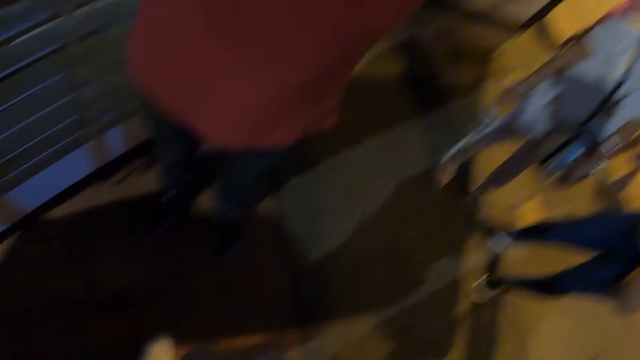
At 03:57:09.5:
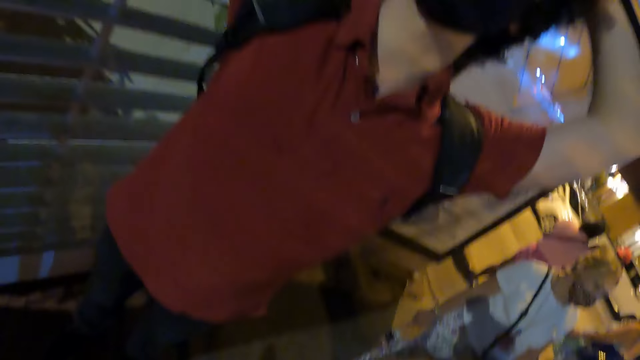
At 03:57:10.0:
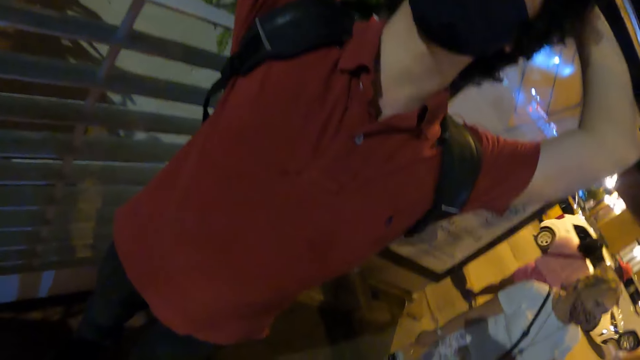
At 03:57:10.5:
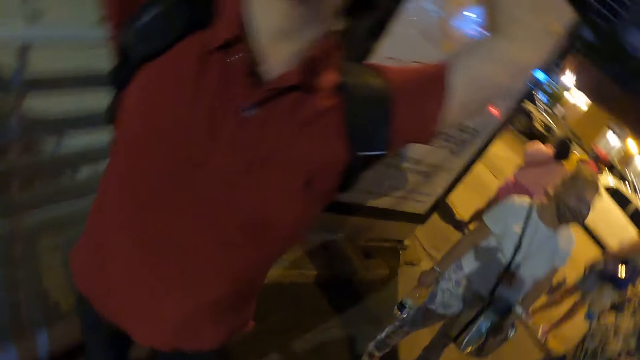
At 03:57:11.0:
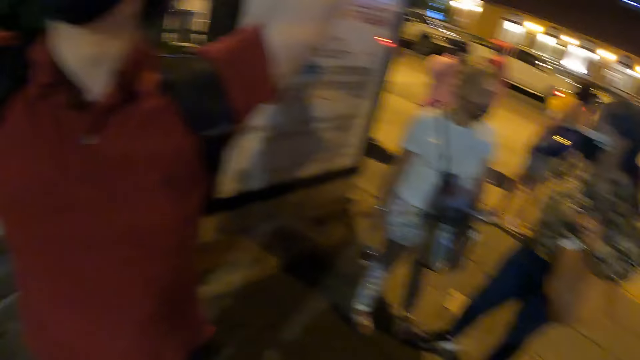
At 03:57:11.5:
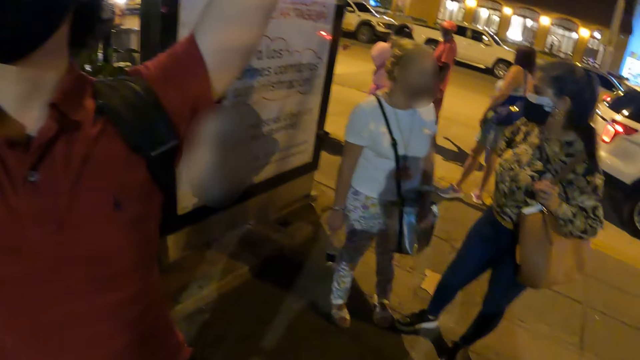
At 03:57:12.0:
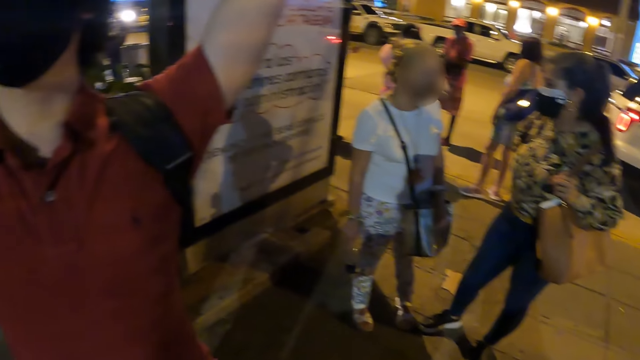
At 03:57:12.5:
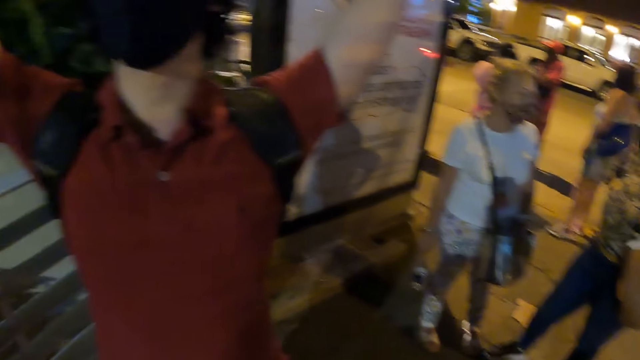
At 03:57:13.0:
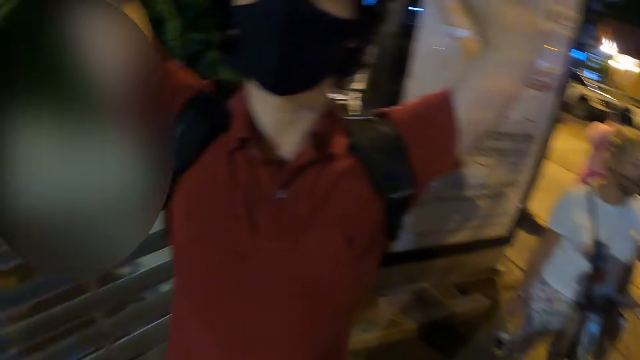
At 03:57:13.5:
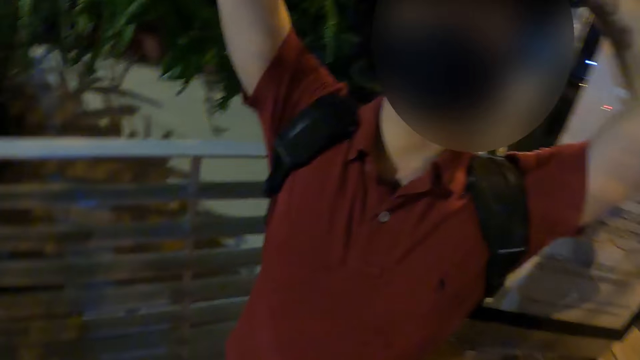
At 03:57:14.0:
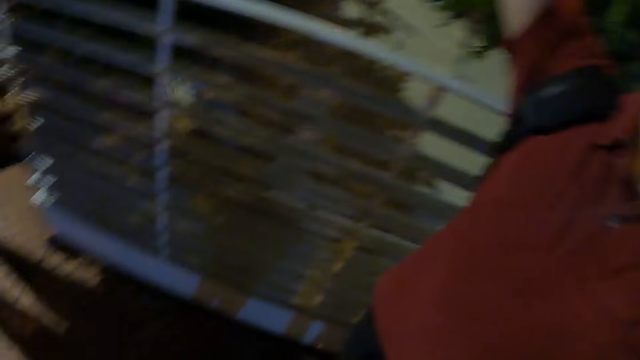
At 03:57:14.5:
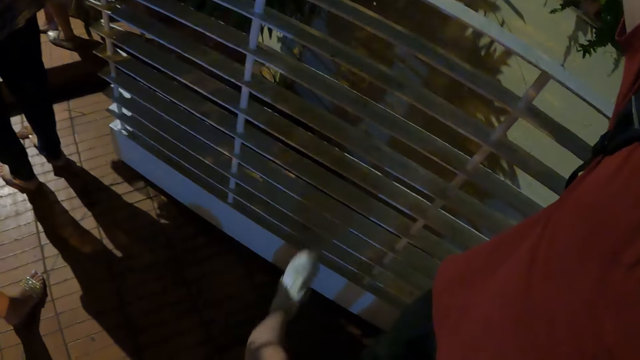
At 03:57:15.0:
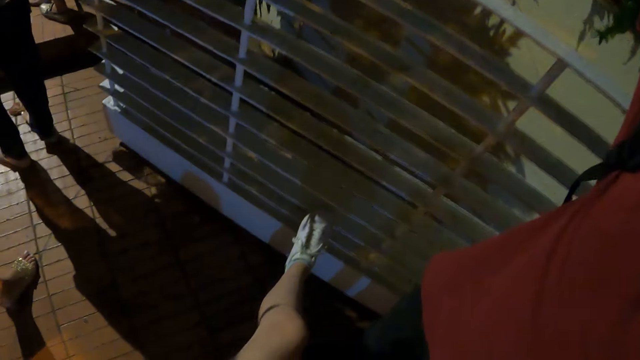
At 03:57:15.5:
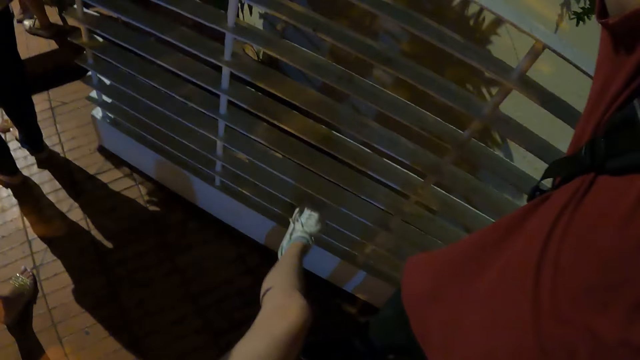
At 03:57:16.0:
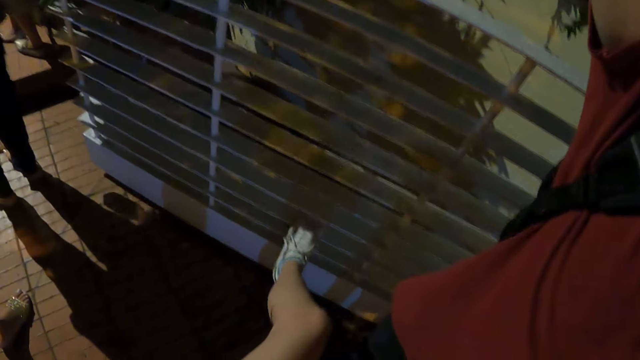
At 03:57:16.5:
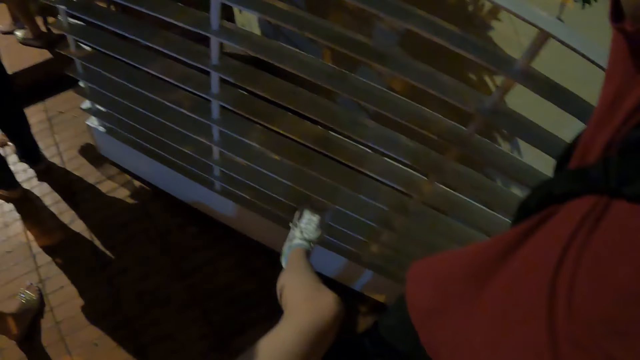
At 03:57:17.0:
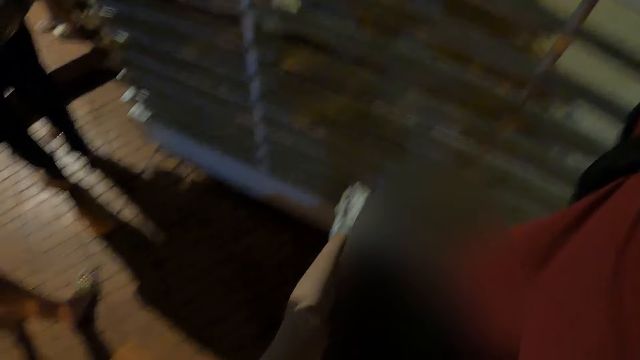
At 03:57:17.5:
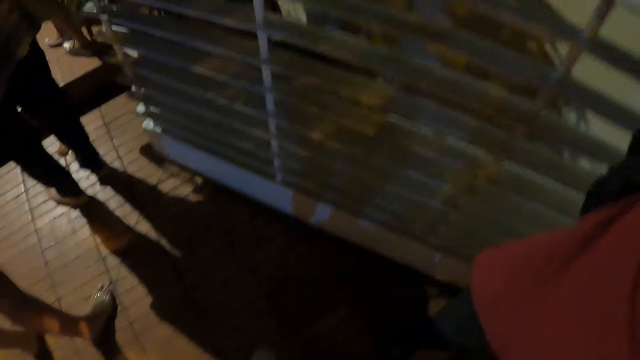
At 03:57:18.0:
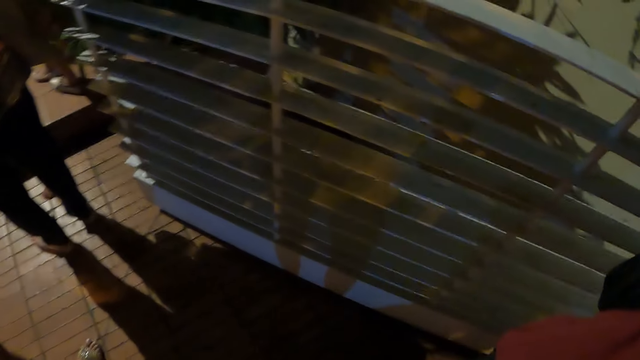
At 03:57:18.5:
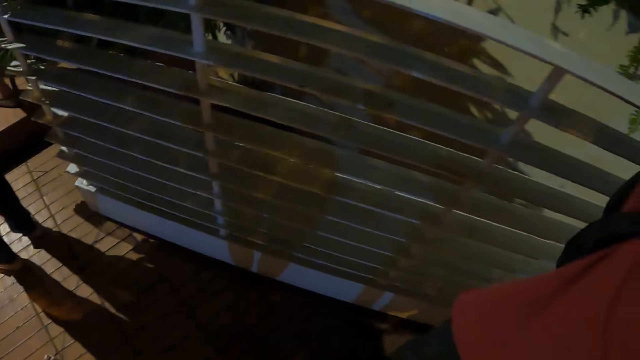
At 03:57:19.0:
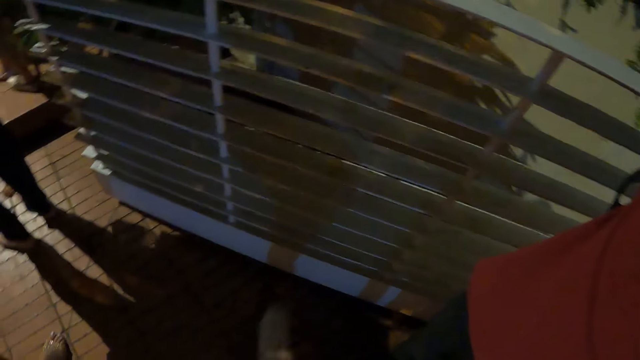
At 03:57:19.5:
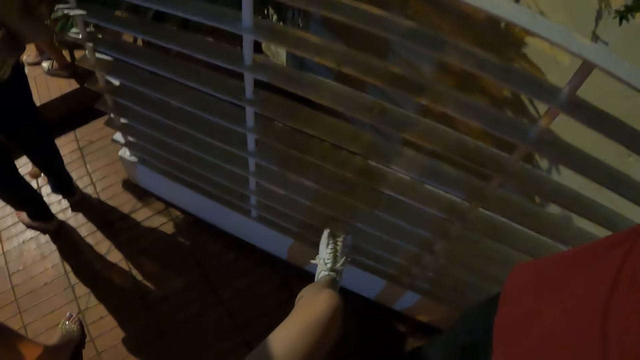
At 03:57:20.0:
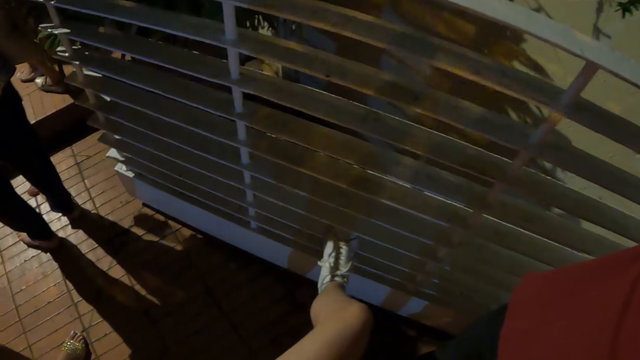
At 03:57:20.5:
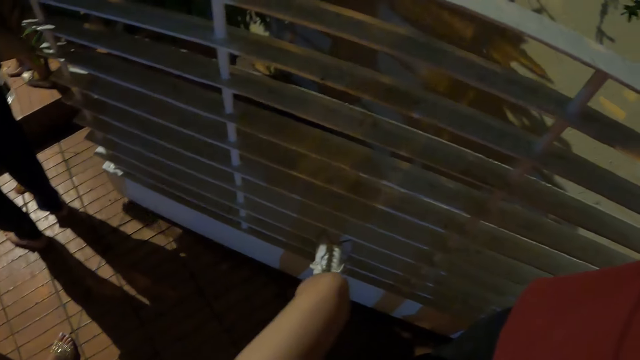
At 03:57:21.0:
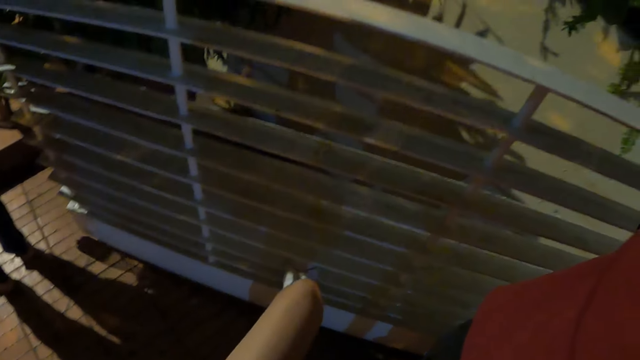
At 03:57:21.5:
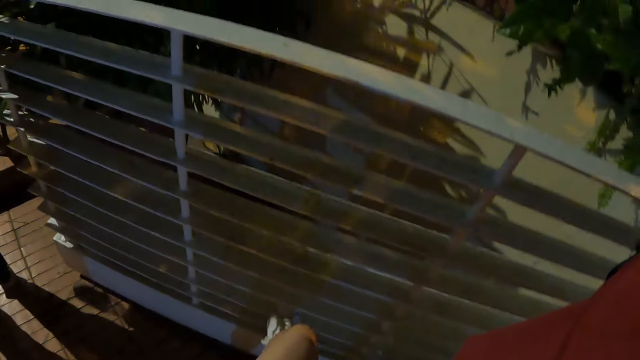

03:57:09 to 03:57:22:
The camera wearer stares around. They look at a person. They put the left leg on a metal fence. They remove the left leg from the metal fence. They stare at the metal fence. They look around. They put the left leg on the metal fence.

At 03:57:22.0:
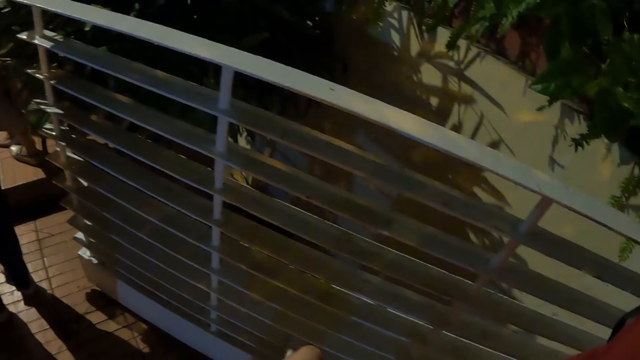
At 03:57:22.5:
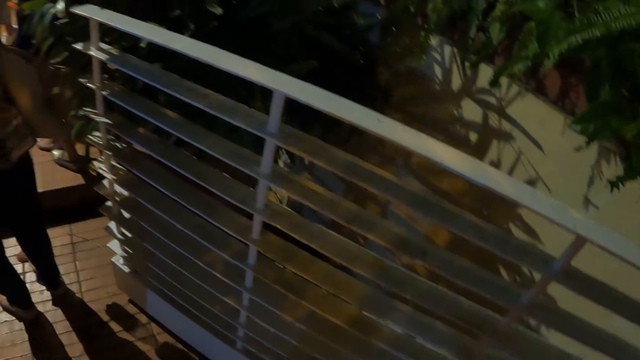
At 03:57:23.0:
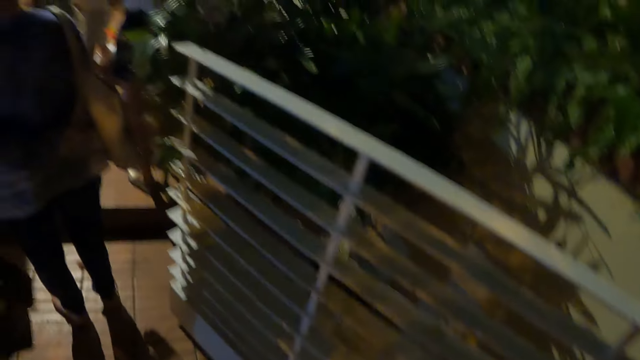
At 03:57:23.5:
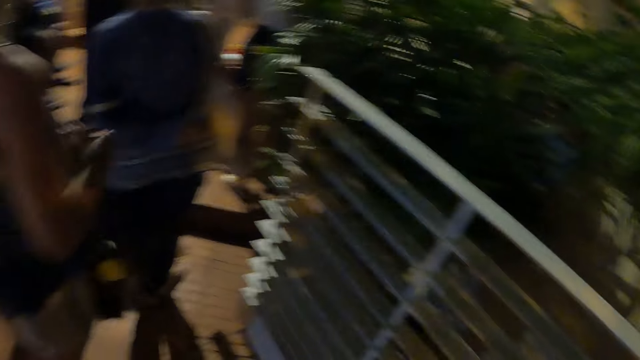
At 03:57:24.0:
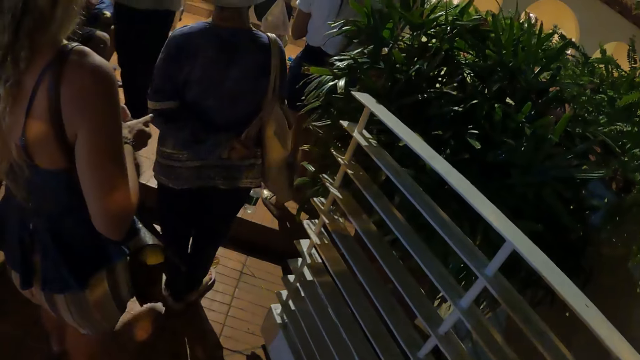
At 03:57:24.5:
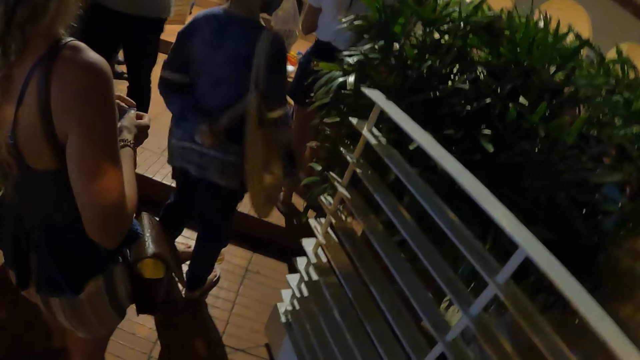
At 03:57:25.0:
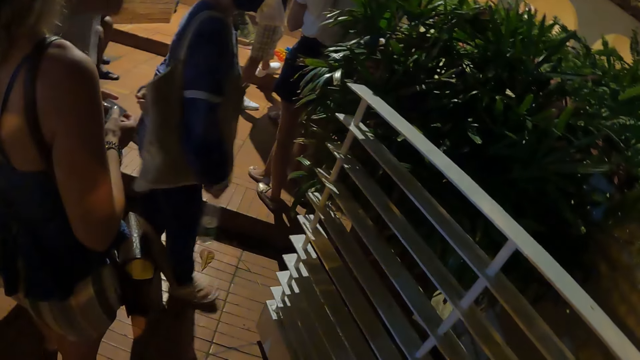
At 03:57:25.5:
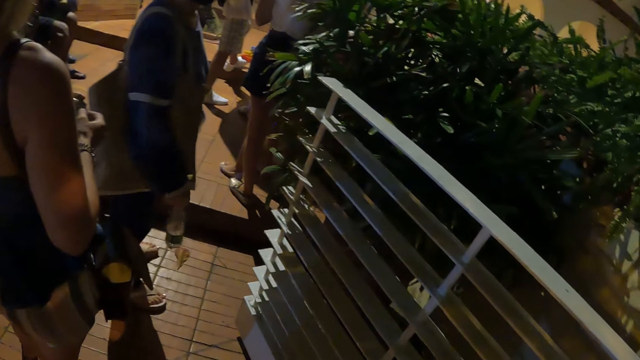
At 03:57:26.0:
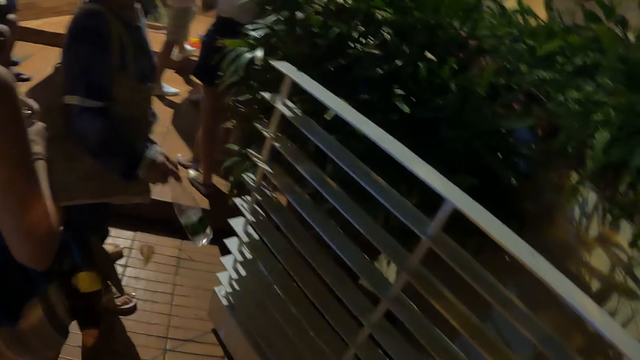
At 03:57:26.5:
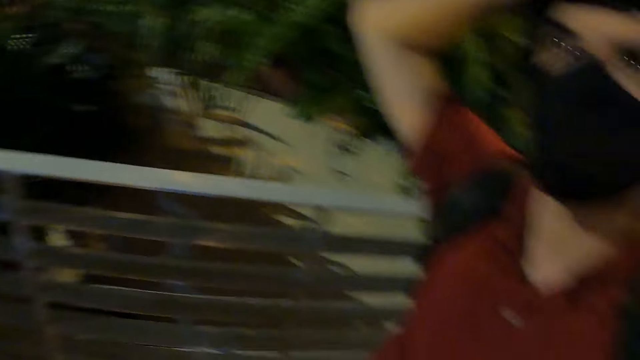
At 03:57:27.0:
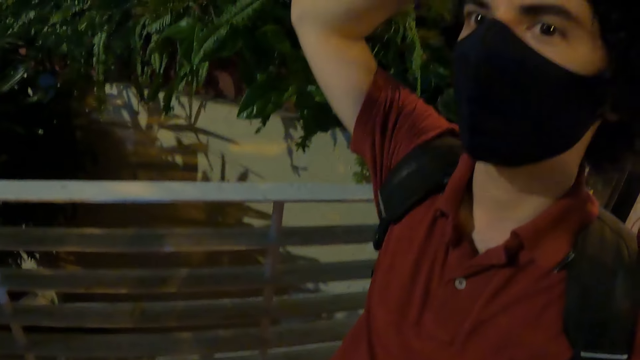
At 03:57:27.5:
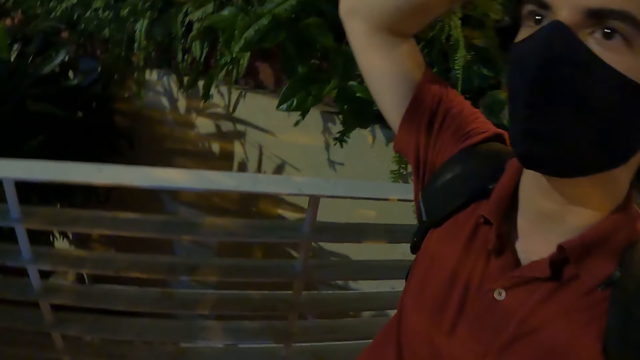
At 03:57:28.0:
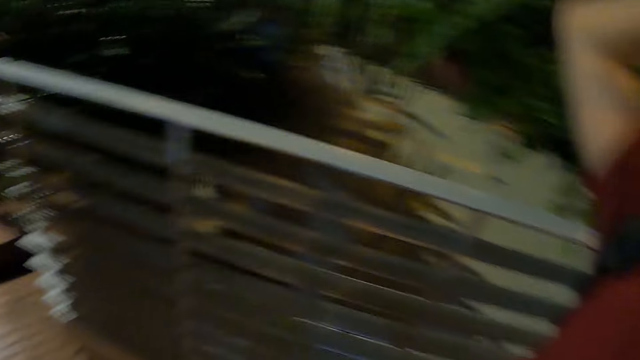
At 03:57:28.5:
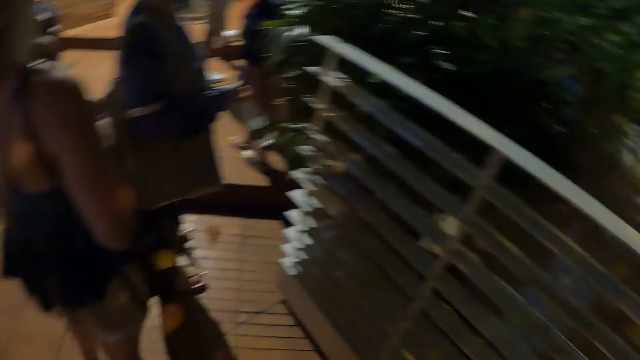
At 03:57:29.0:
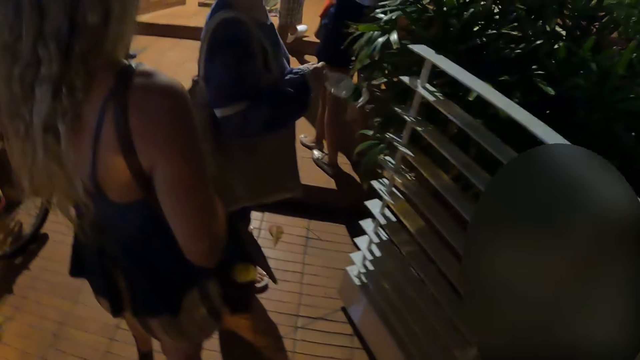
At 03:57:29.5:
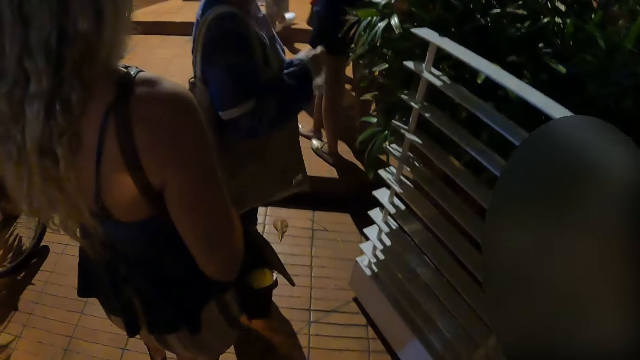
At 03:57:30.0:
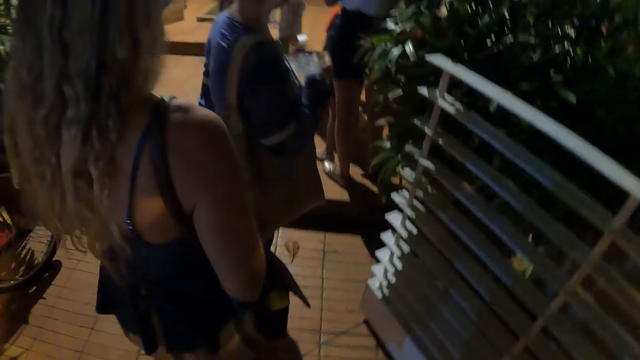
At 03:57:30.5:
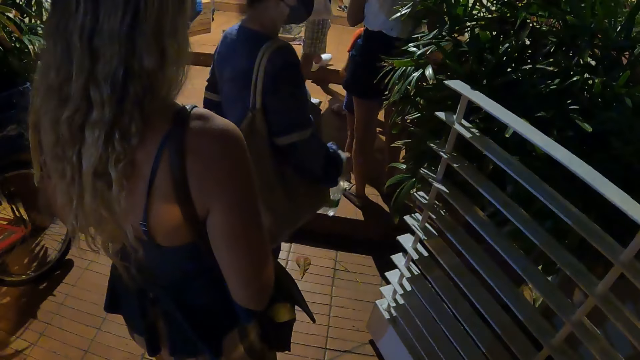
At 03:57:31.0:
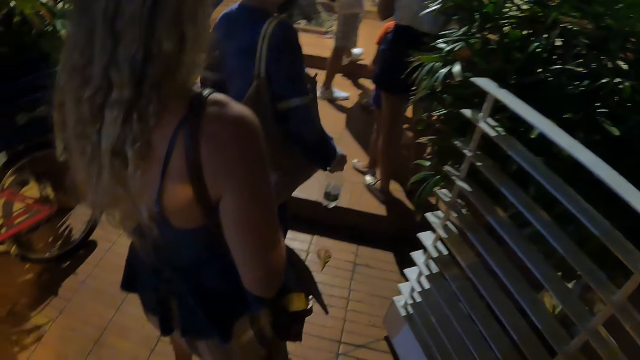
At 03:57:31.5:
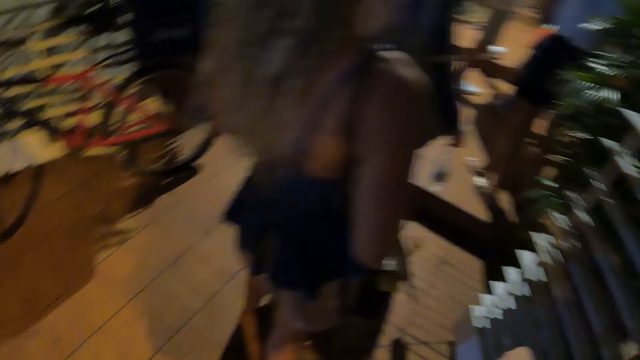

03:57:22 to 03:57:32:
The camera wearer looks around.
